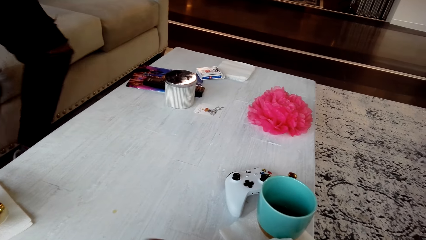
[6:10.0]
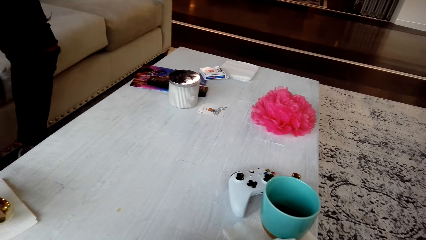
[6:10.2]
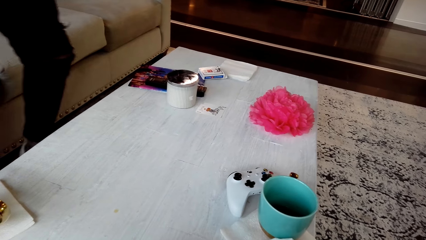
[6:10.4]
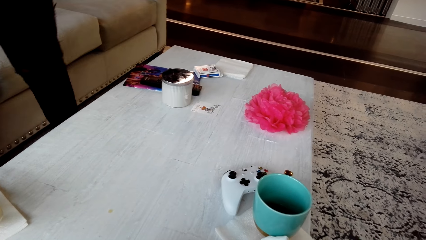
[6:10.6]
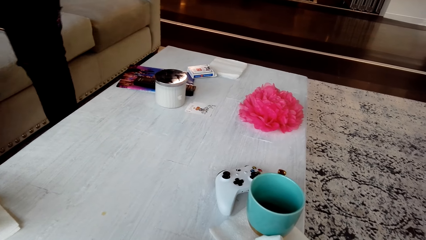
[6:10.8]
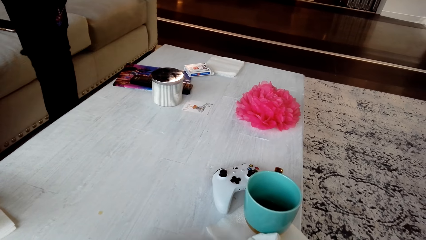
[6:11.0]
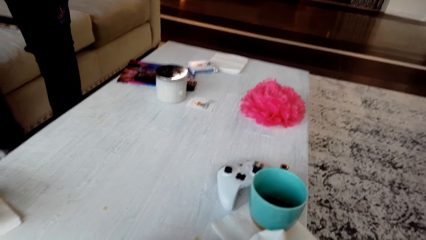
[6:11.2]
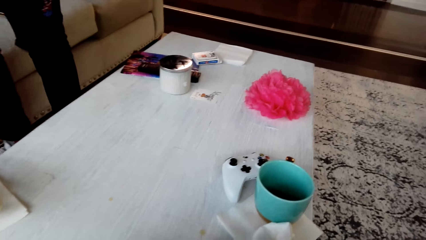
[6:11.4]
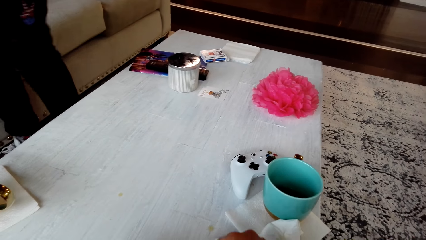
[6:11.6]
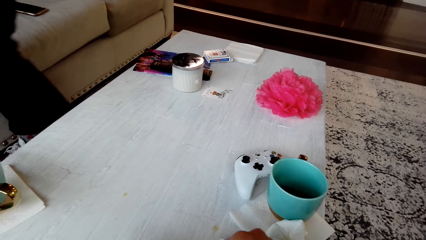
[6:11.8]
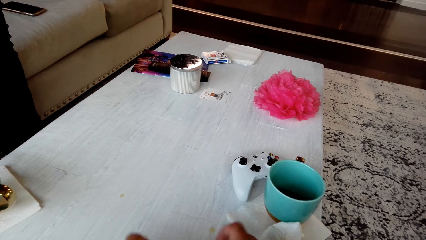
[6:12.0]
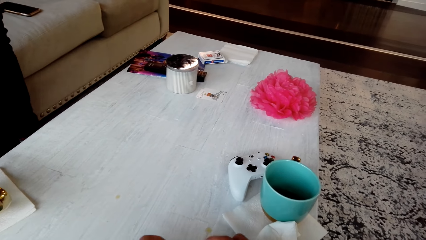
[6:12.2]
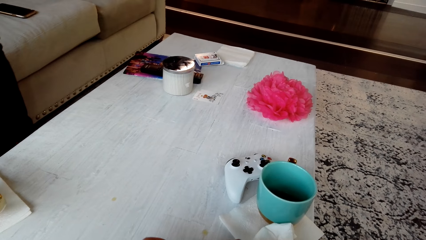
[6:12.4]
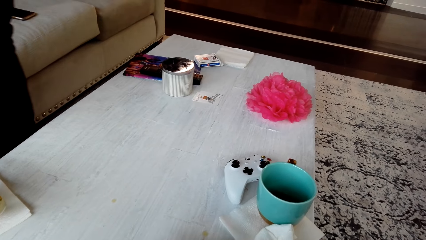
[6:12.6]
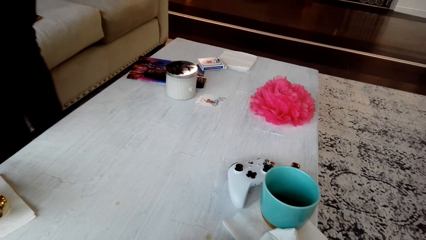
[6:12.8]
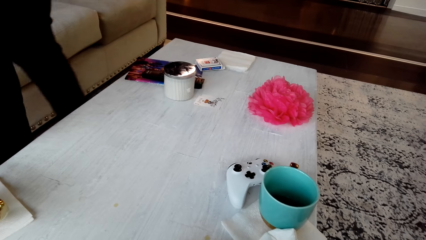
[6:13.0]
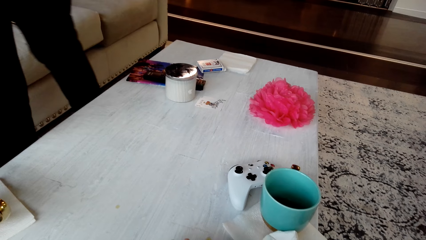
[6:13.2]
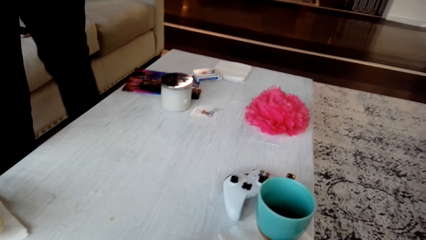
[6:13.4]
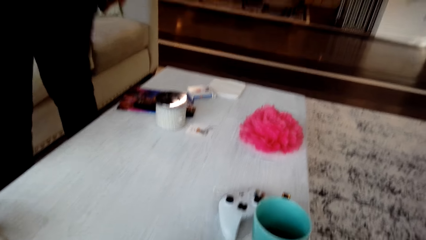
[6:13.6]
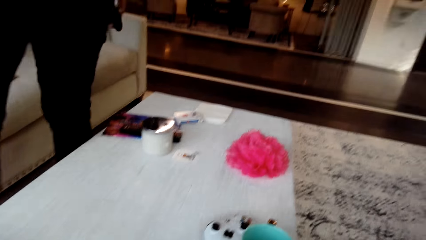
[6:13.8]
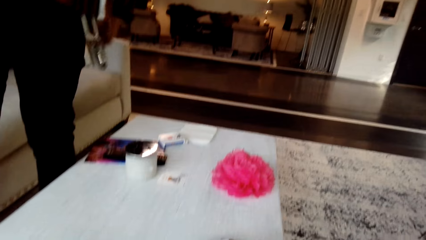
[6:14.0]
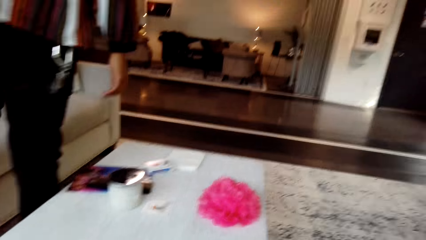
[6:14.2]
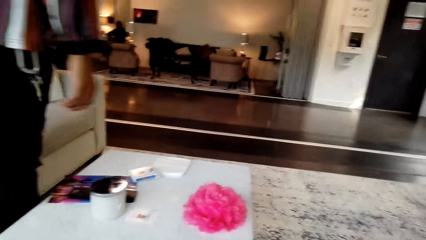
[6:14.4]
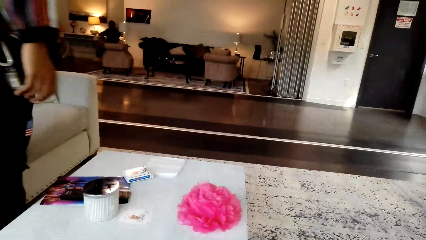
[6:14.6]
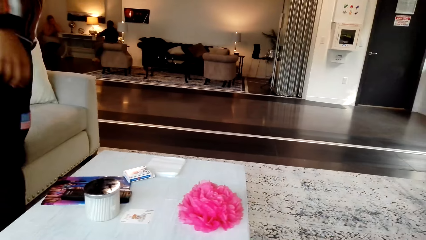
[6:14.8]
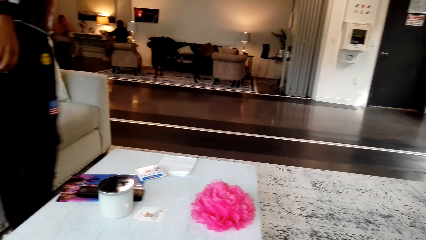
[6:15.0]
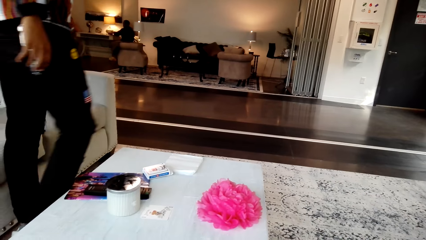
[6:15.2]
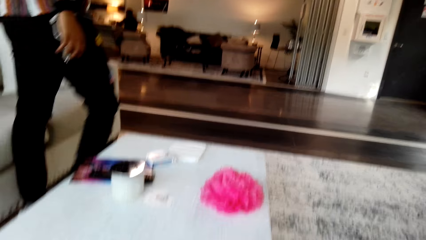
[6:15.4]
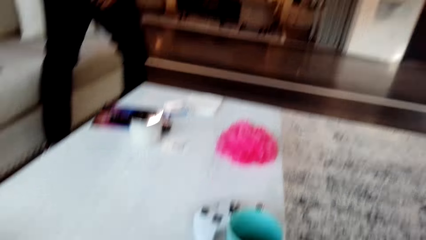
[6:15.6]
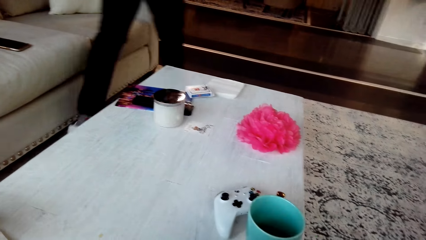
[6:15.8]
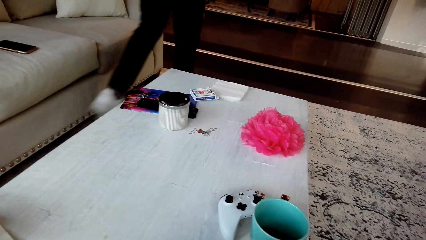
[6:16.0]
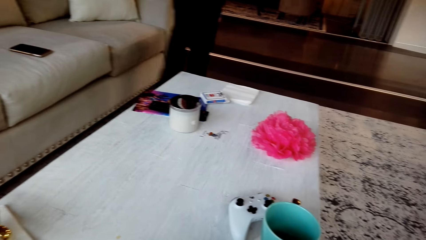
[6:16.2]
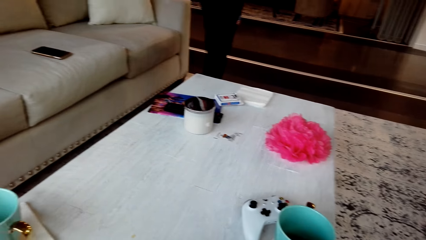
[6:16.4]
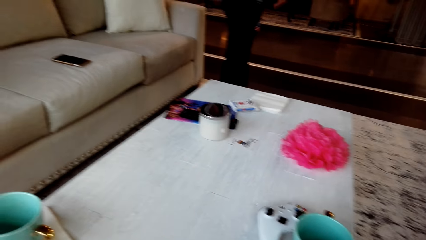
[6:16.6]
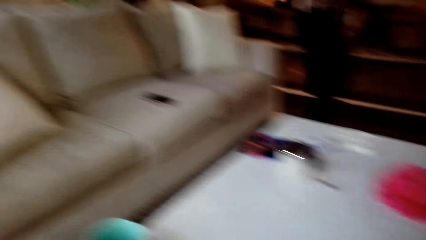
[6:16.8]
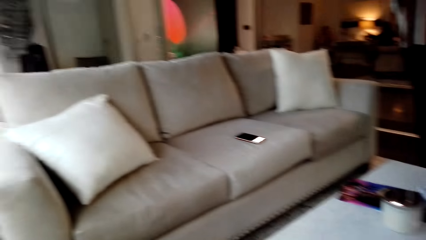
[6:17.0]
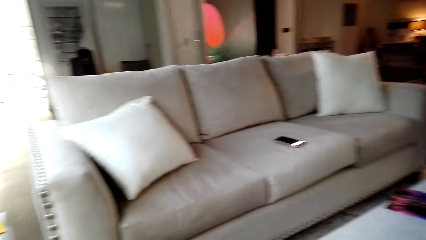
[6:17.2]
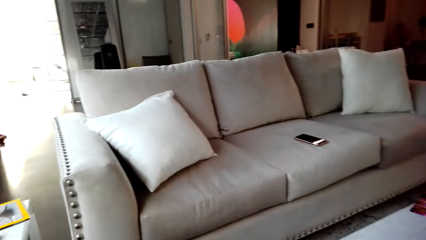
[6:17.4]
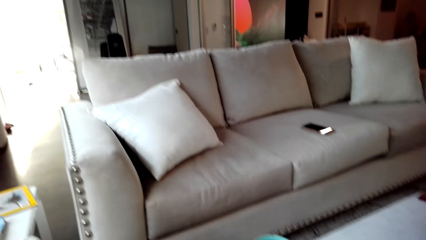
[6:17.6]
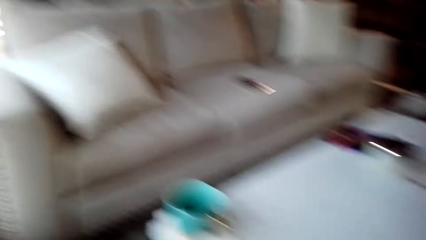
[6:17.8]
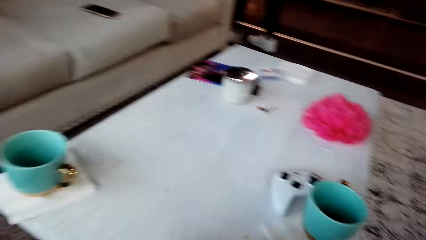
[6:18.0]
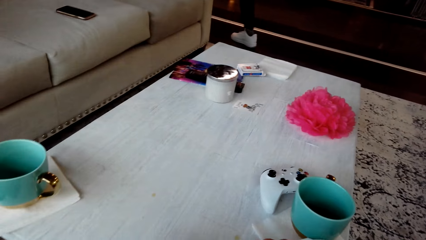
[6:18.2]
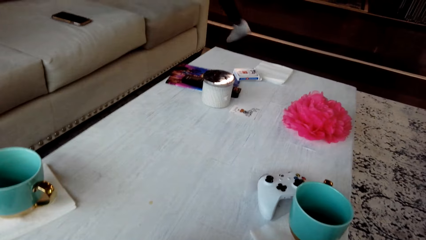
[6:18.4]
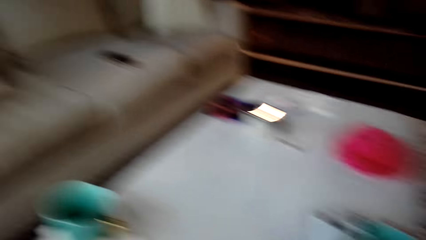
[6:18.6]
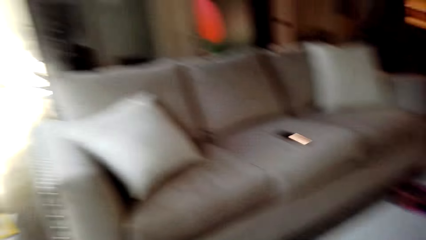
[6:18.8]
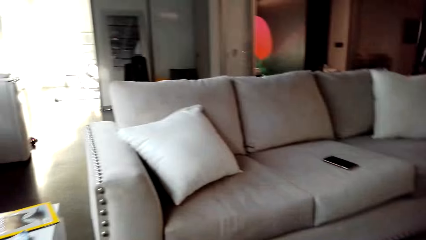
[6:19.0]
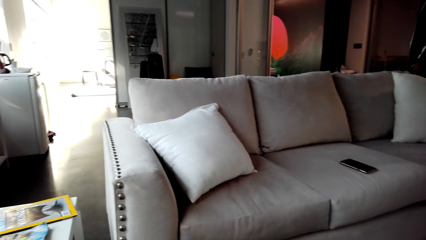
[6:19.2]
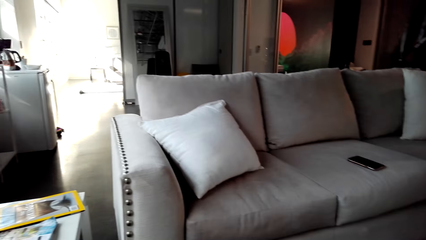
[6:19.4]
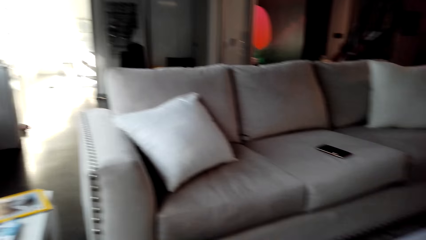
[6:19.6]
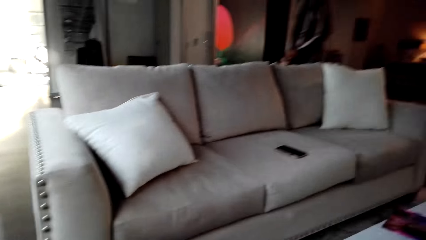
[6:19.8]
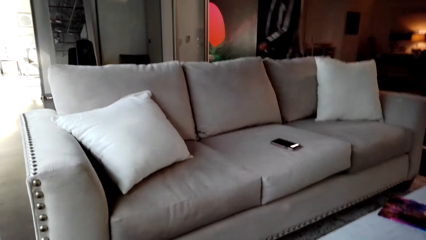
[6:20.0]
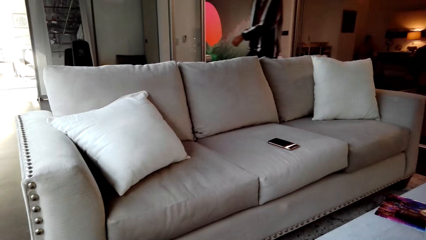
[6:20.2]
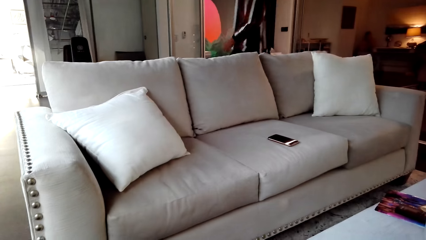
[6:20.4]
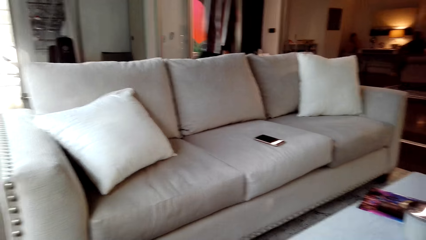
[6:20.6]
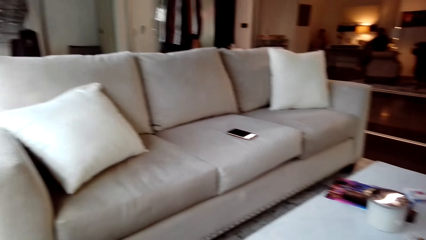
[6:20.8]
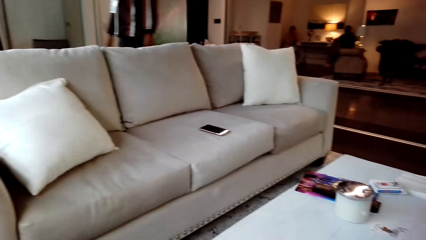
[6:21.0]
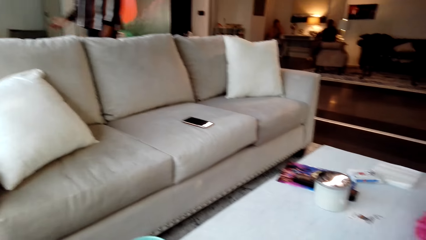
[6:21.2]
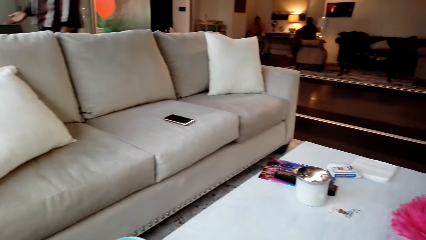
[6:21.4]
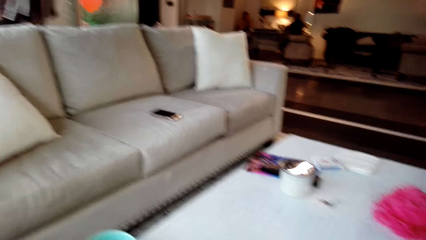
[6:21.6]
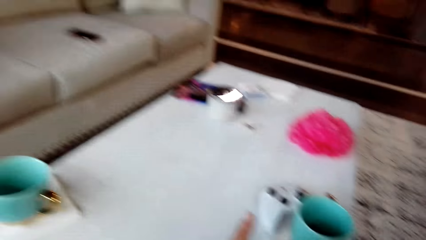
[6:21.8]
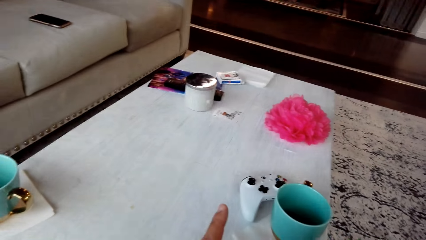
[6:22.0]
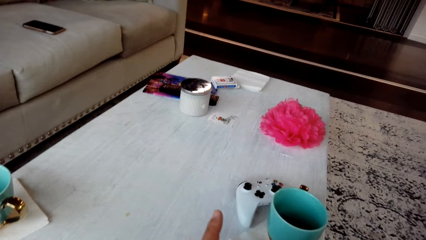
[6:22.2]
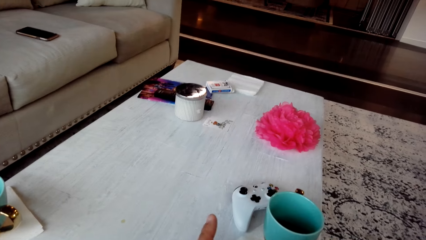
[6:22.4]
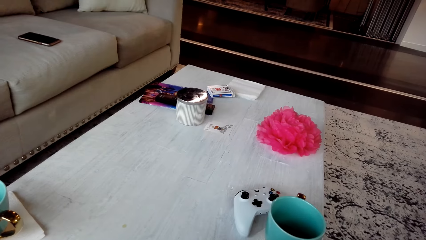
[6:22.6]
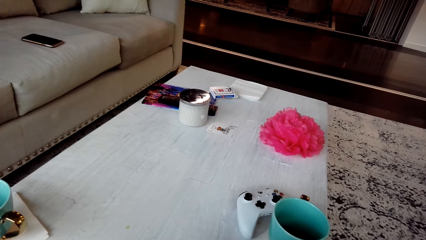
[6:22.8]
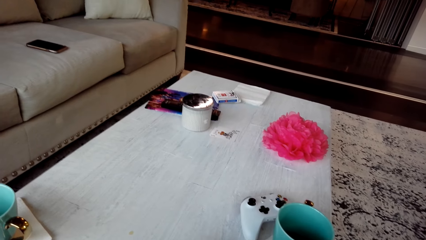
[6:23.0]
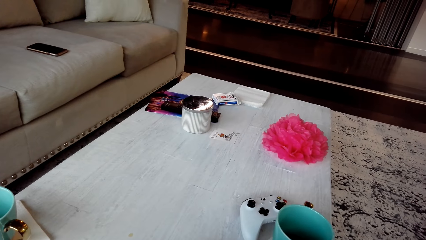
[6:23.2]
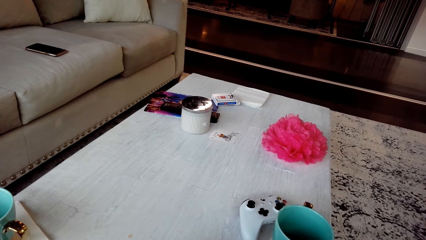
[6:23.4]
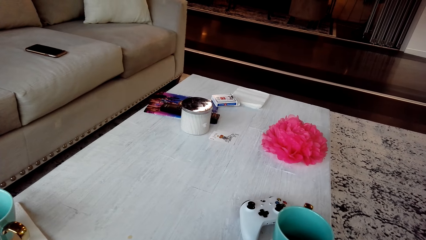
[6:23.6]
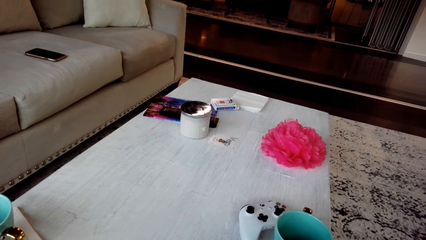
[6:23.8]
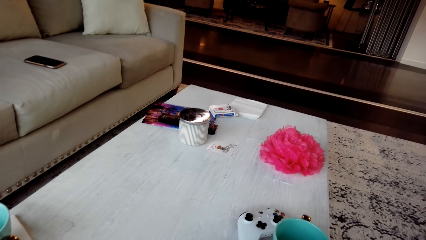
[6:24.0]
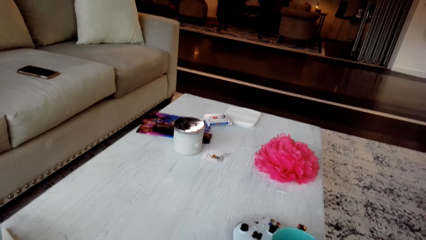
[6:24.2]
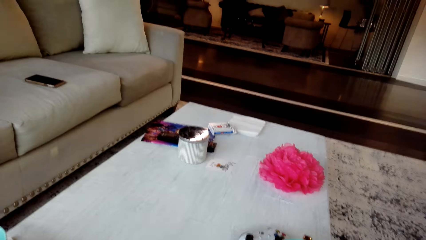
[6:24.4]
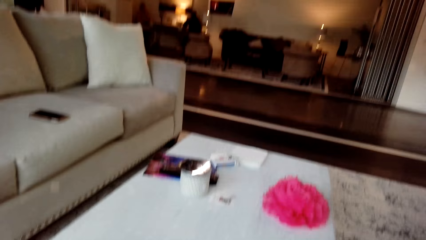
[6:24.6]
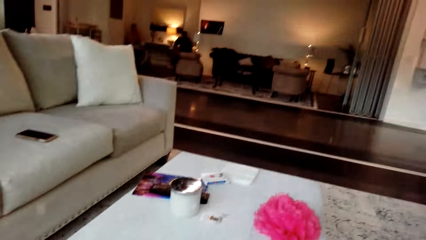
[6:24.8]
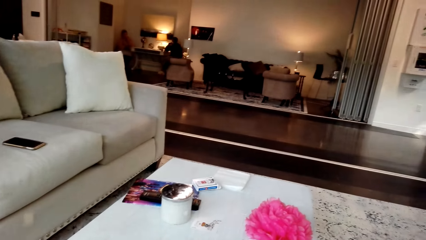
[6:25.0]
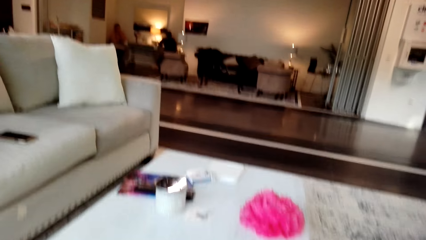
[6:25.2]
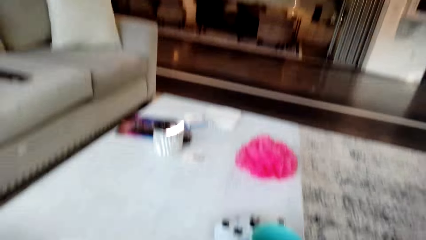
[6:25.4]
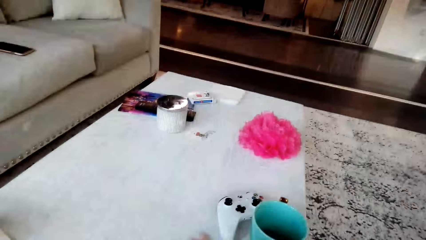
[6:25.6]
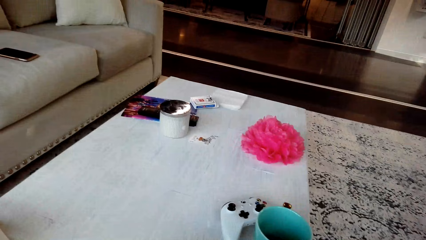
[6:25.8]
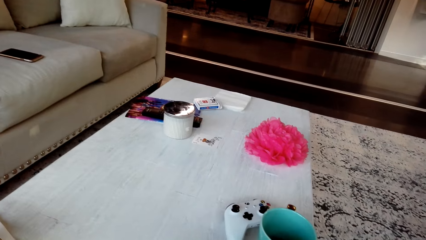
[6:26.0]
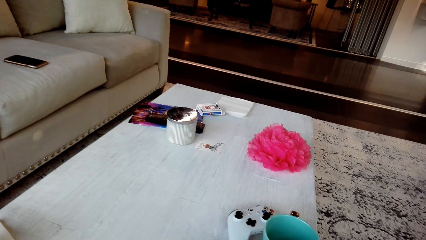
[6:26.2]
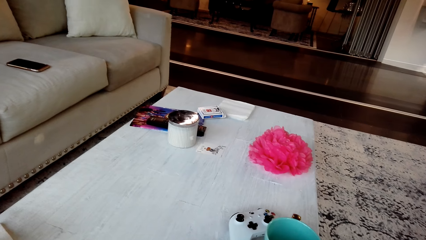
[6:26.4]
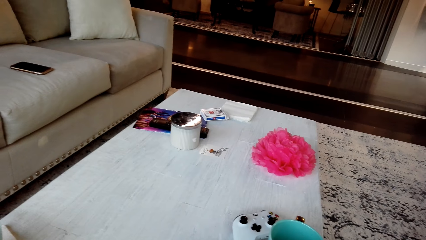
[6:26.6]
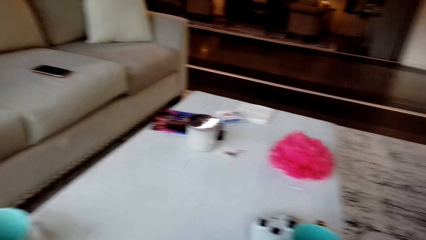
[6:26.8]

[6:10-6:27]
A man moves around the room. The camera wearer looks around the room. They converse with the man. The man walks around the room. The camera wearer looks around the table.
